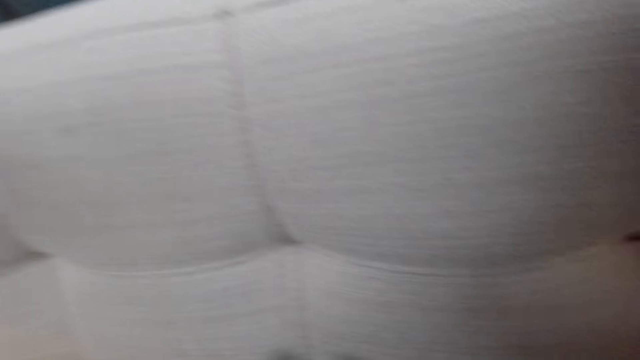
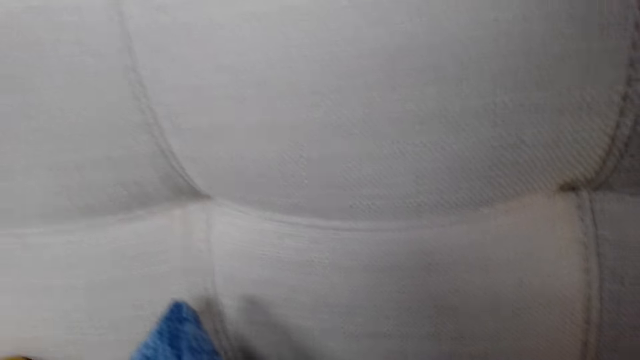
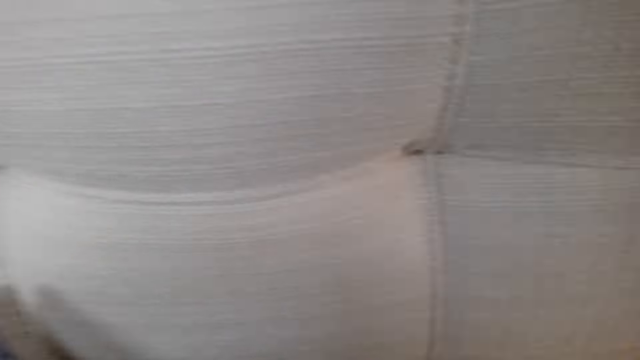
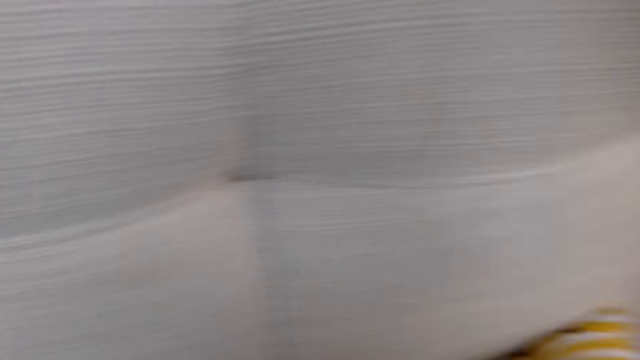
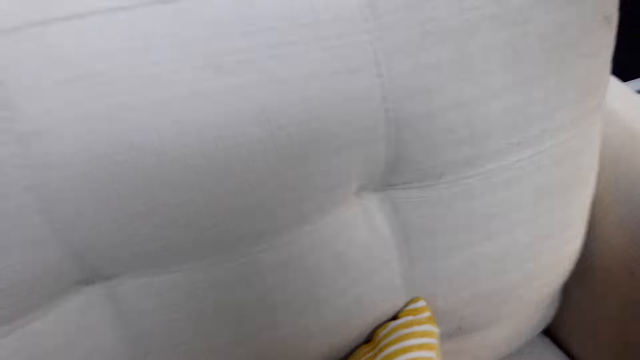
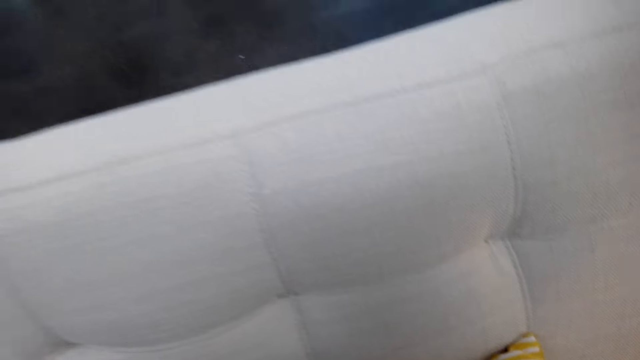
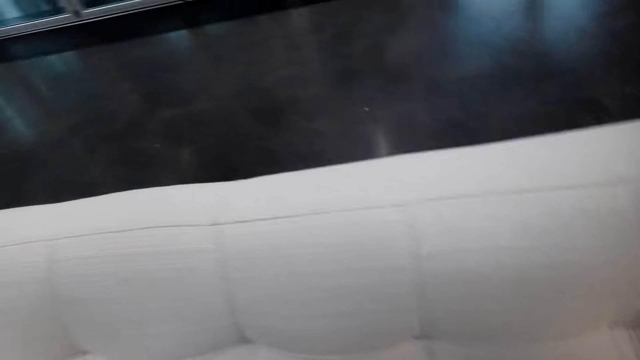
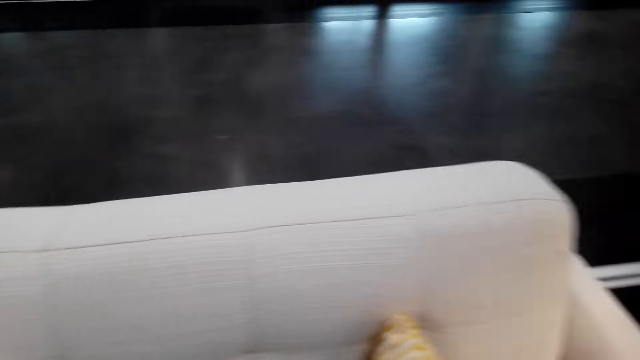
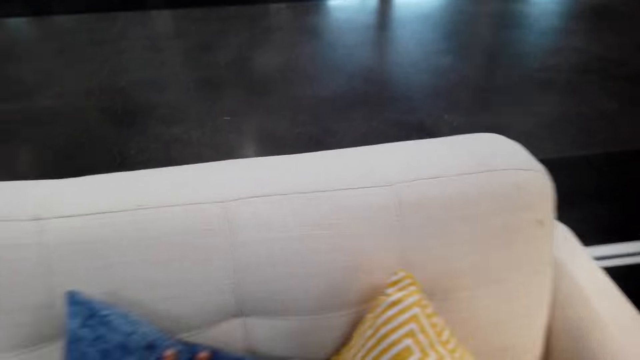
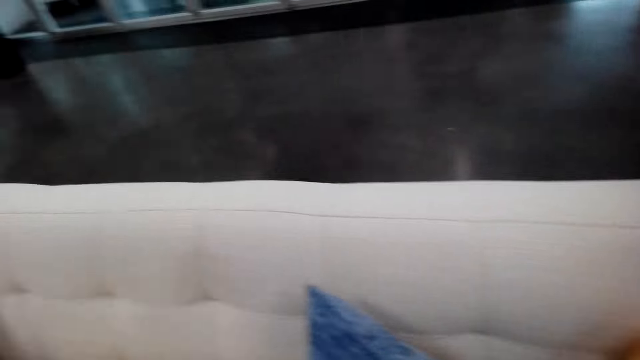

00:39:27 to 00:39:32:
The camera wearer makes the couch seat pillows.

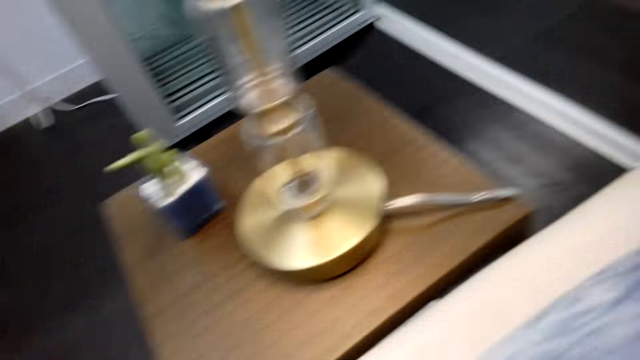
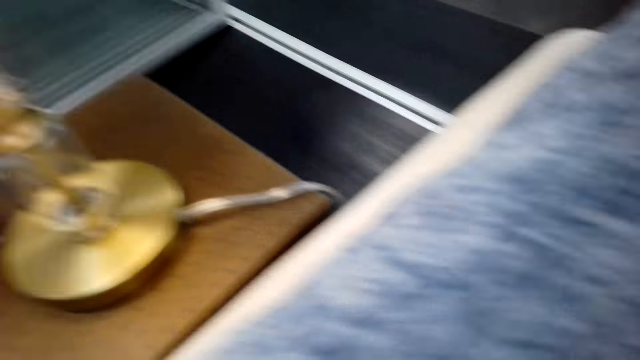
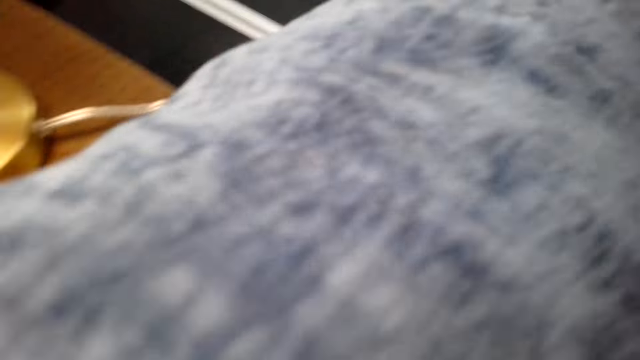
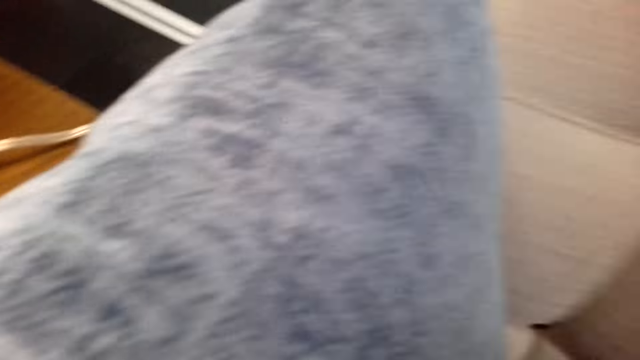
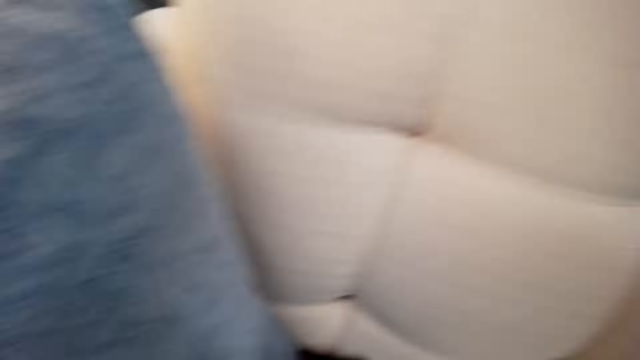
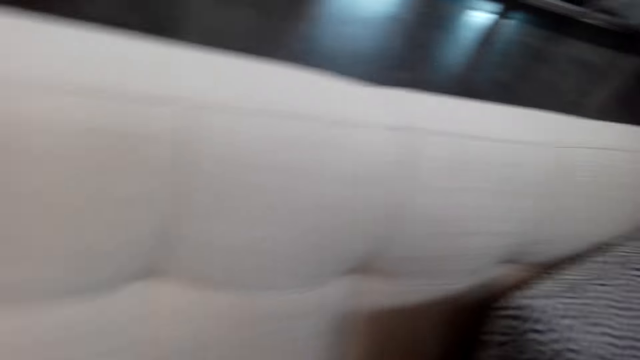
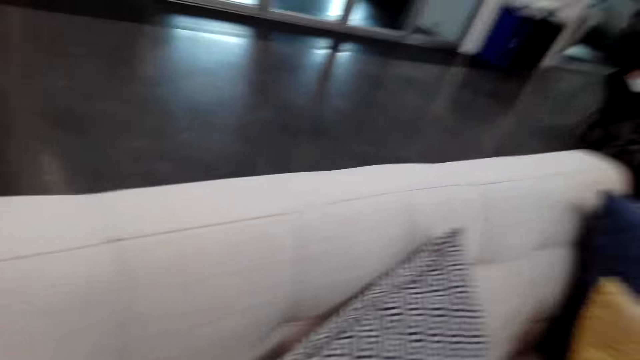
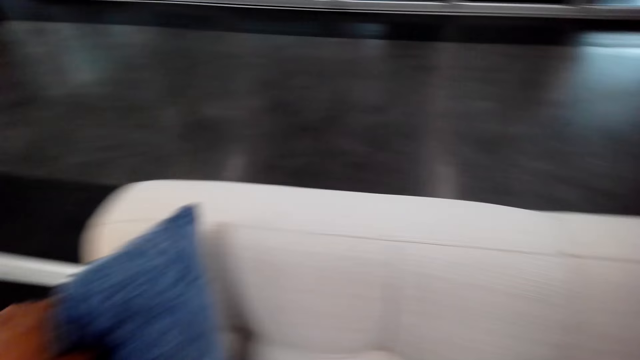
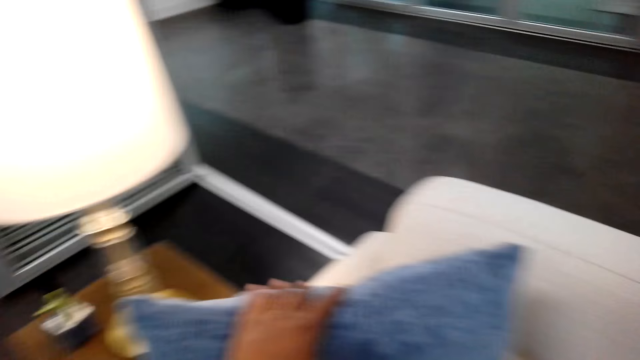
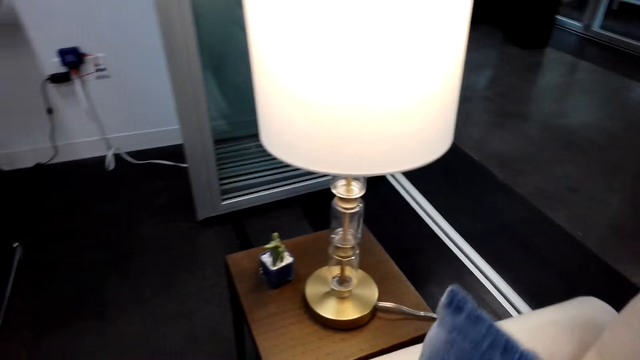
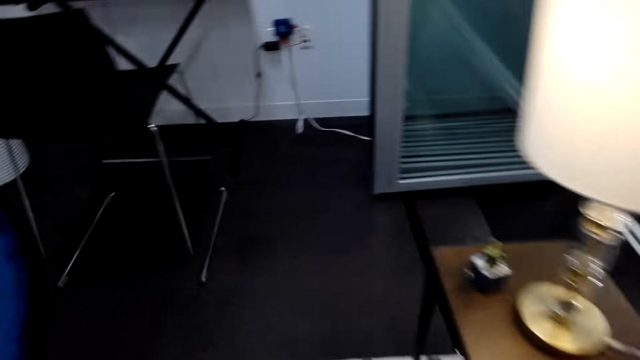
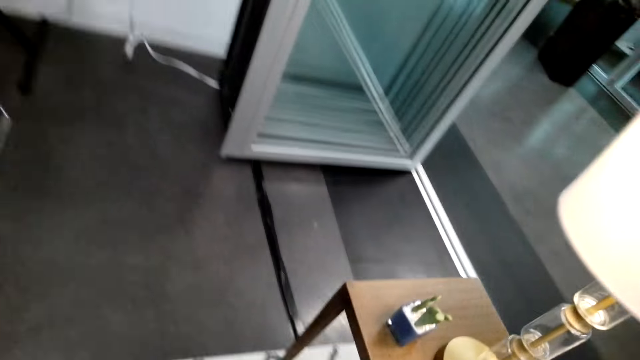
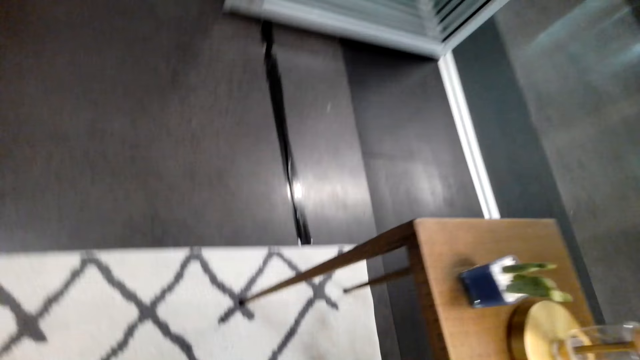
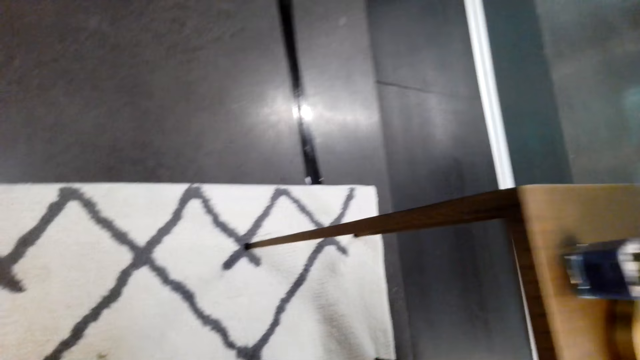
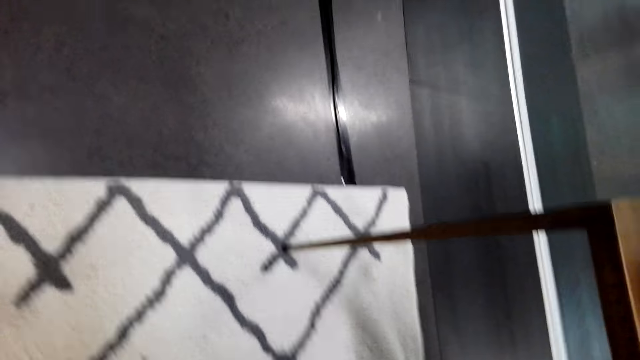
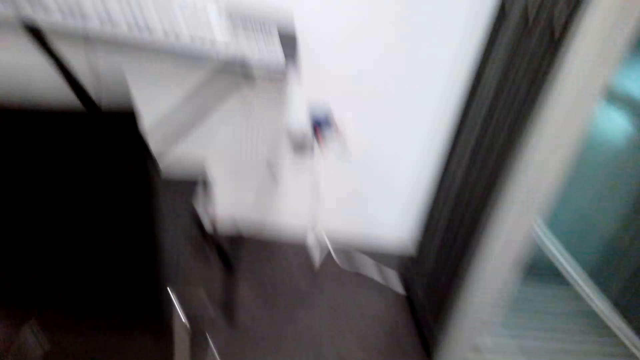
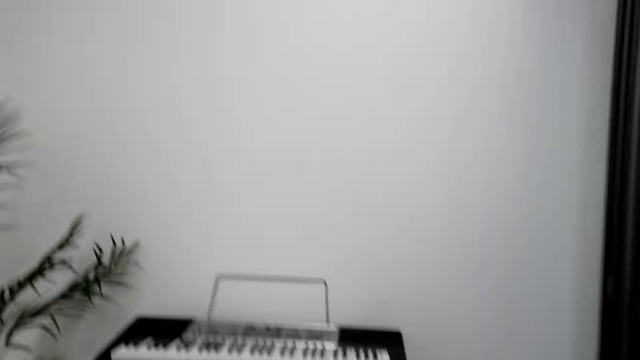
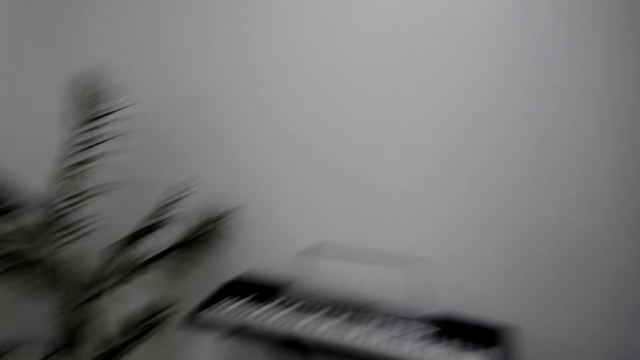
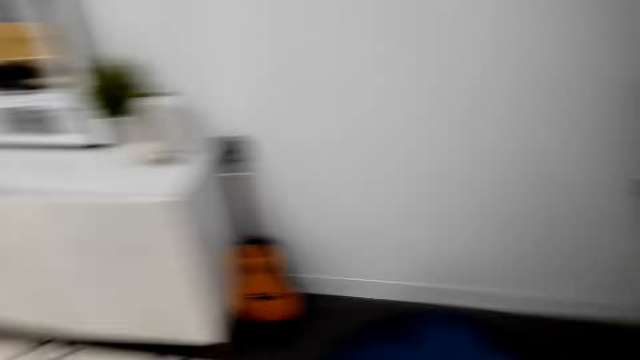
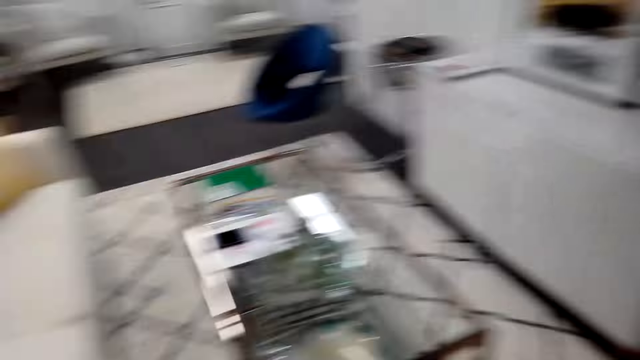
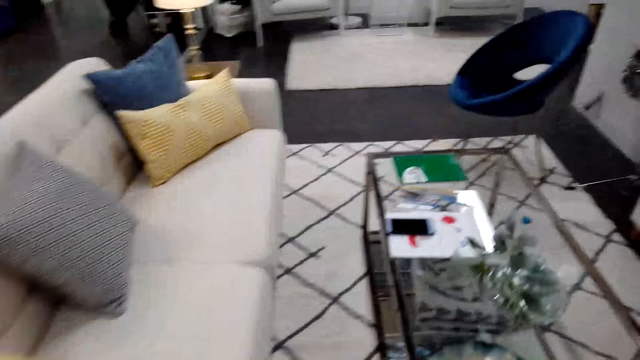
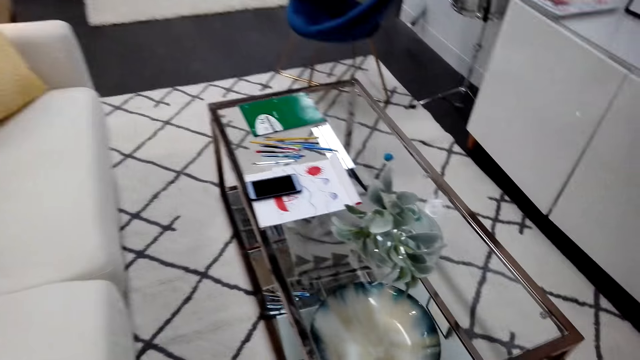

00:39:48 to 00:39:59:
The camera wearer walks around the house.

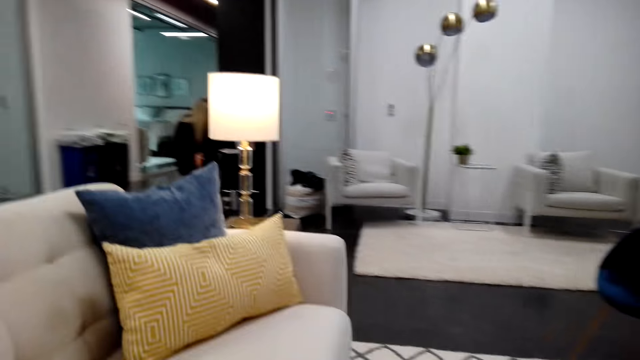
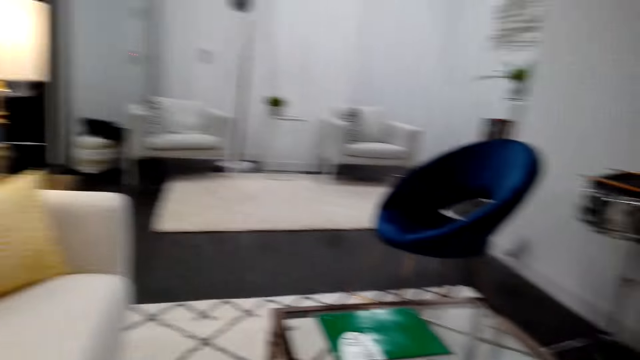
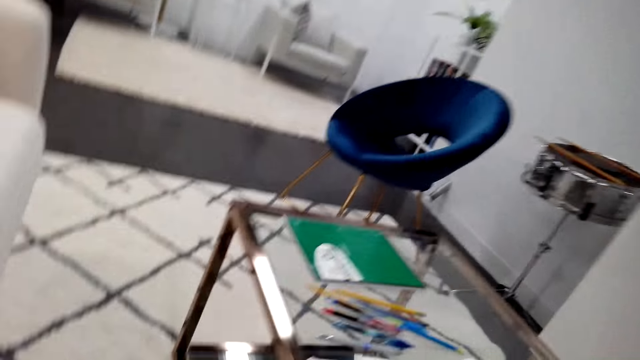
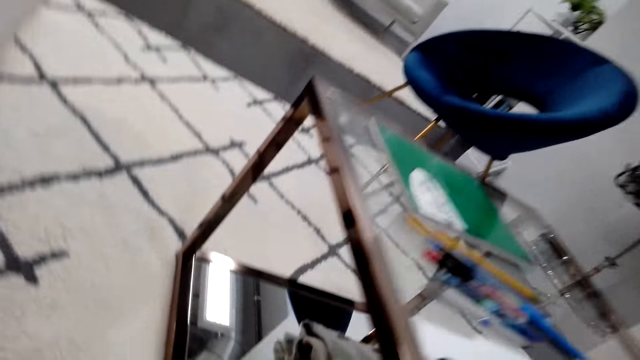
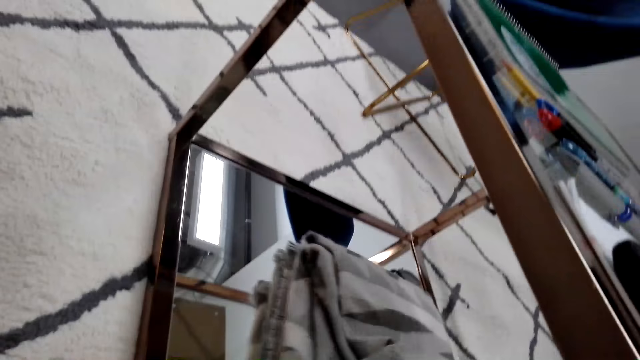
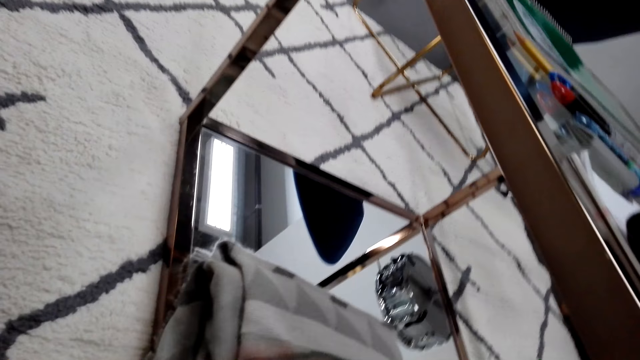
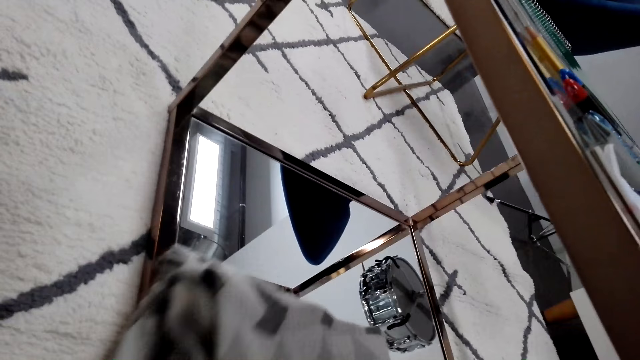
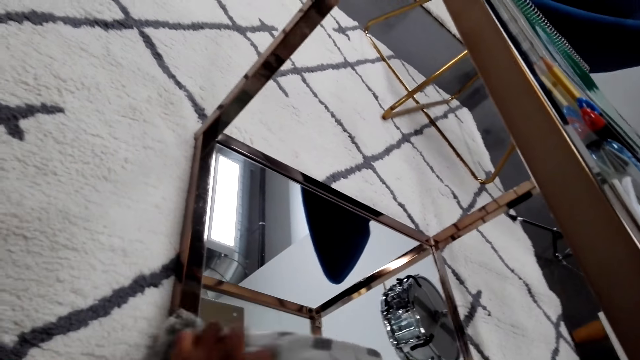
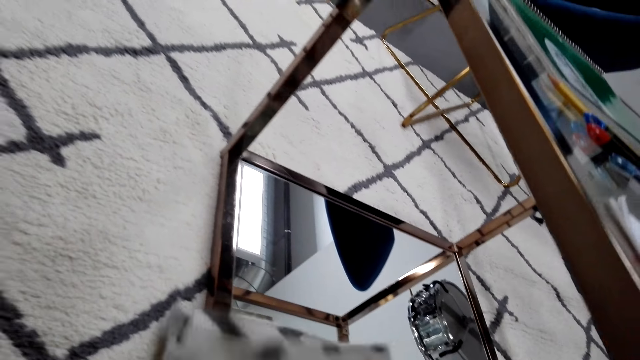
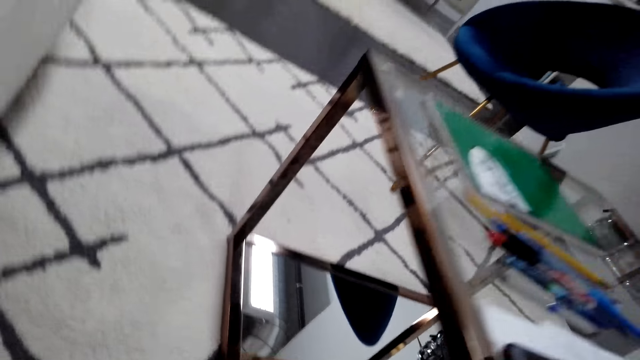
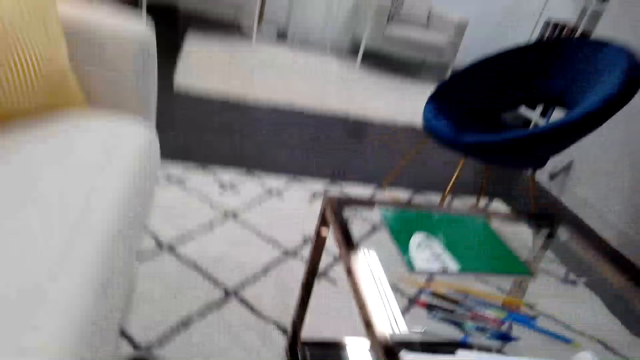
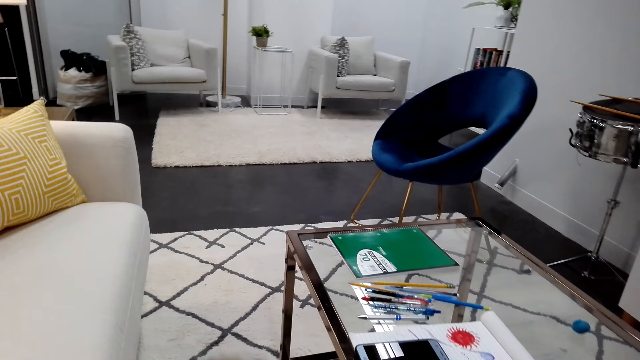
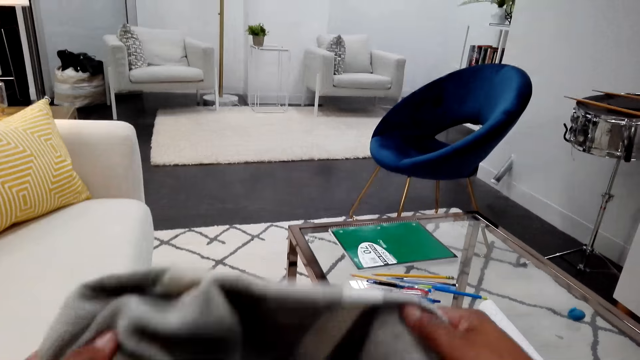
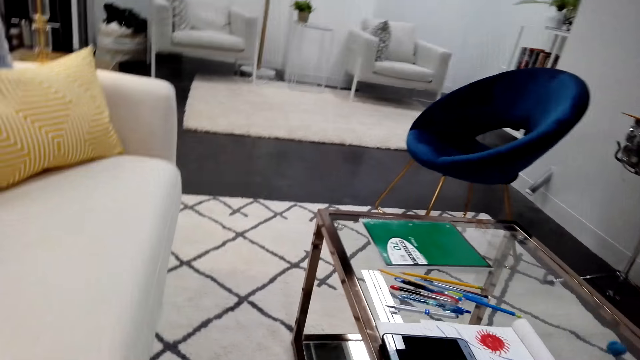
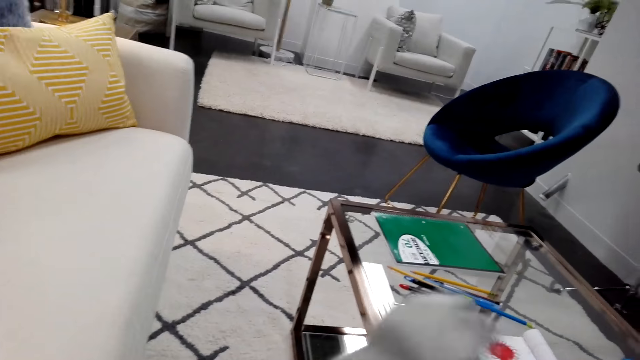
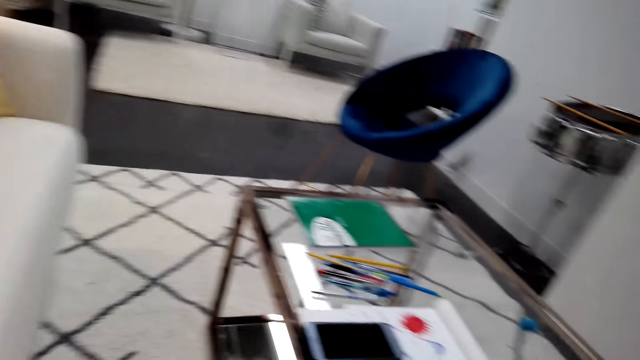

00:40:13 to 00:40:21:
The camera wearer folds the cloth. They pick a bedsheet.
